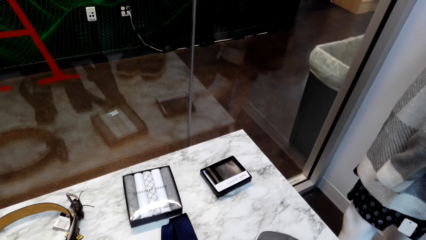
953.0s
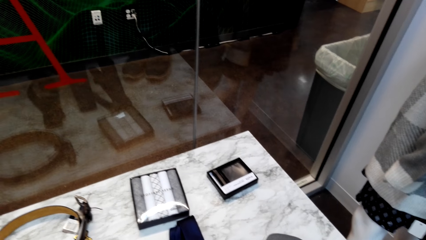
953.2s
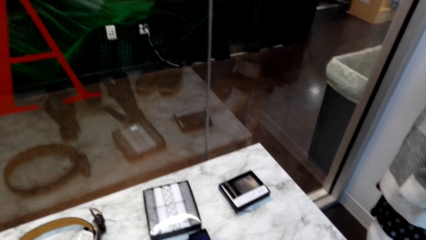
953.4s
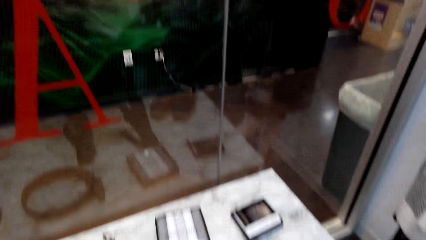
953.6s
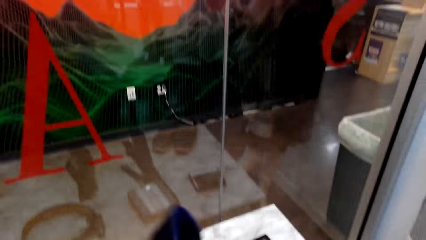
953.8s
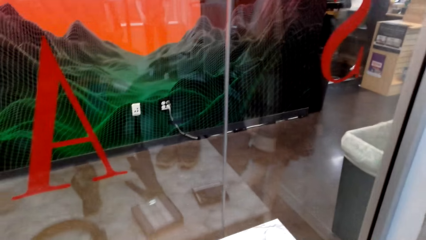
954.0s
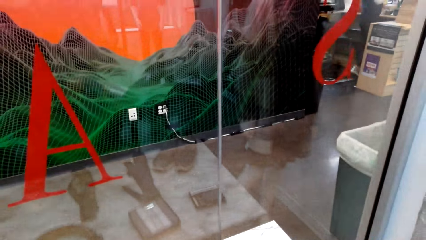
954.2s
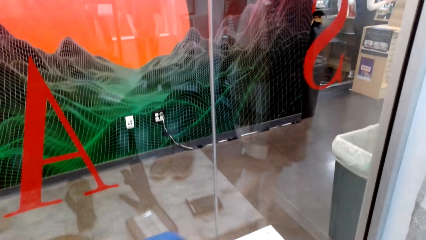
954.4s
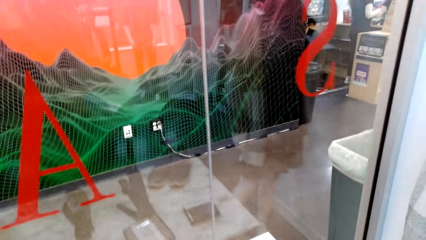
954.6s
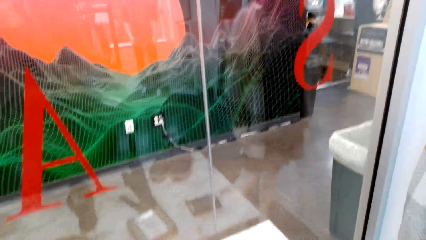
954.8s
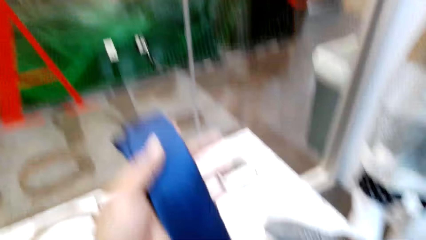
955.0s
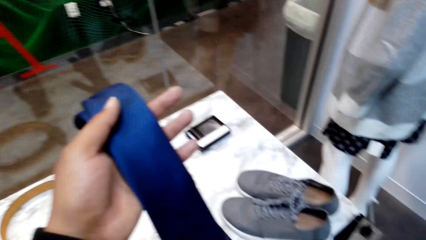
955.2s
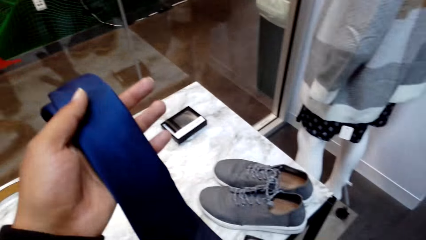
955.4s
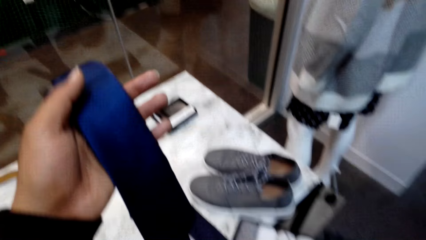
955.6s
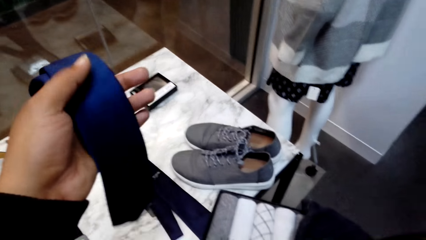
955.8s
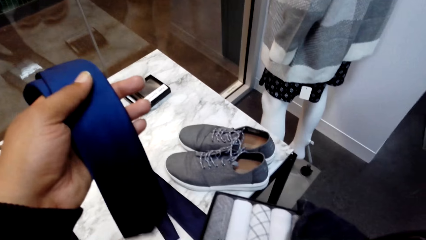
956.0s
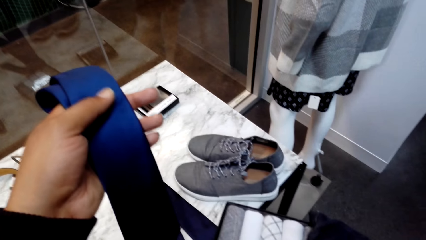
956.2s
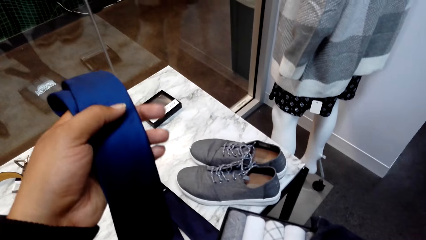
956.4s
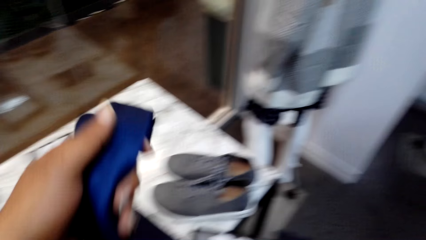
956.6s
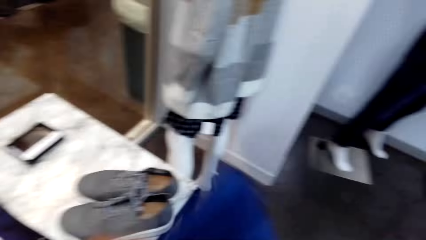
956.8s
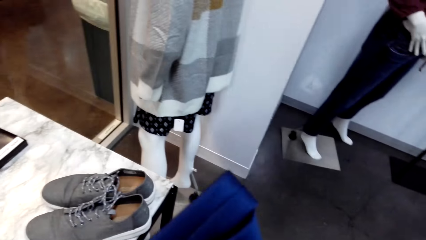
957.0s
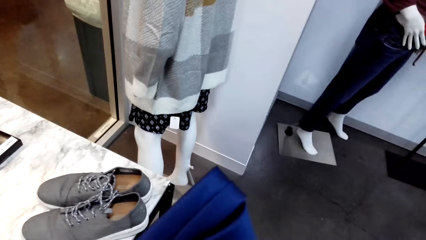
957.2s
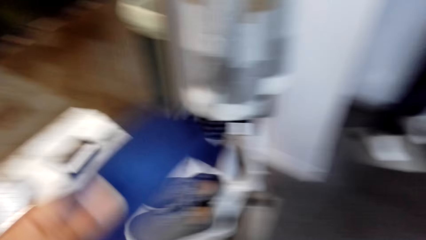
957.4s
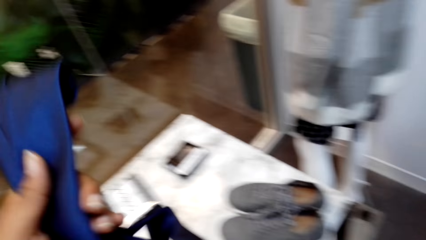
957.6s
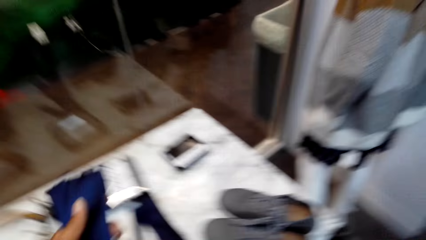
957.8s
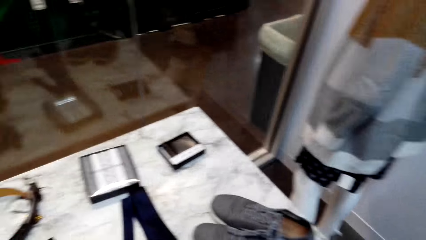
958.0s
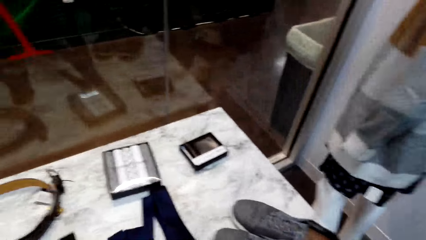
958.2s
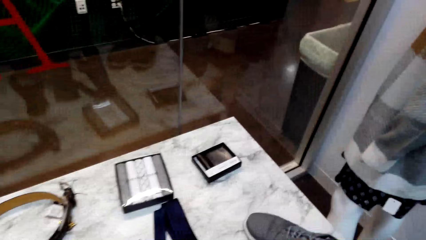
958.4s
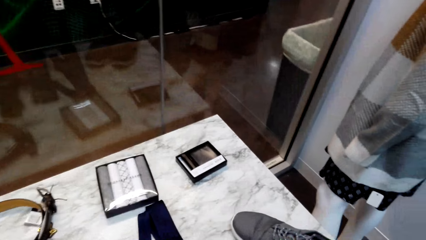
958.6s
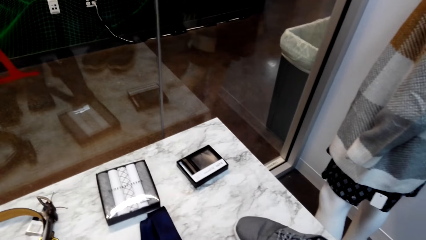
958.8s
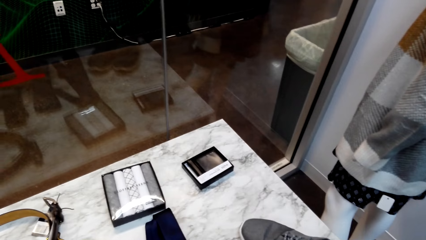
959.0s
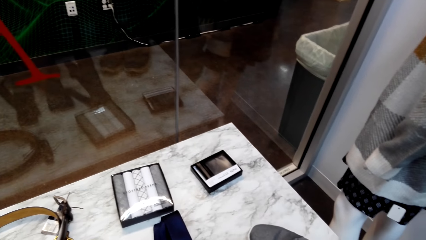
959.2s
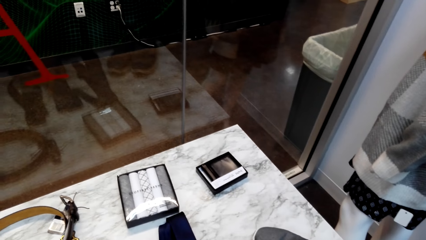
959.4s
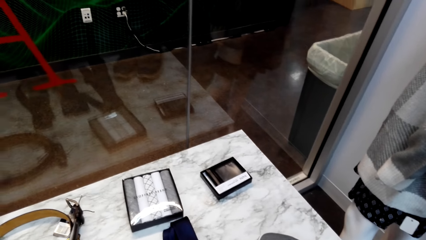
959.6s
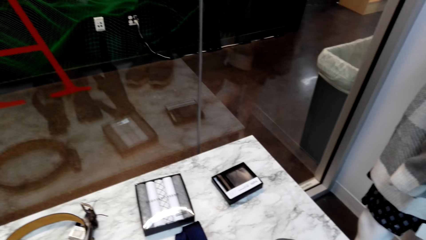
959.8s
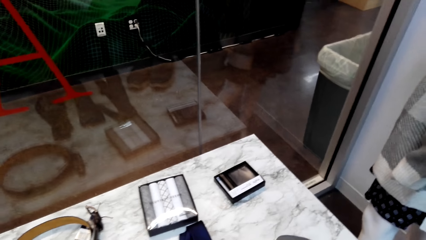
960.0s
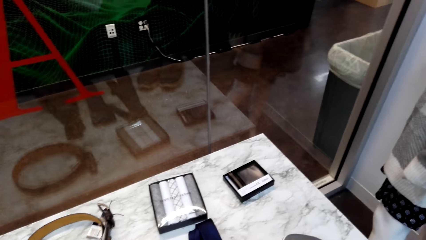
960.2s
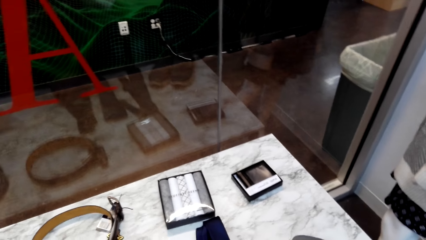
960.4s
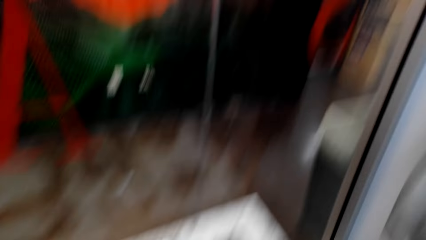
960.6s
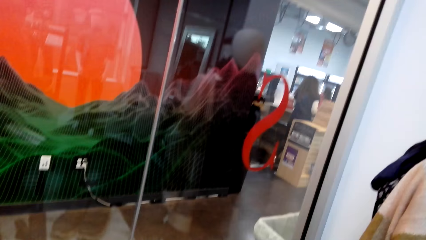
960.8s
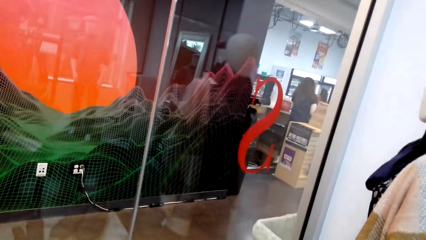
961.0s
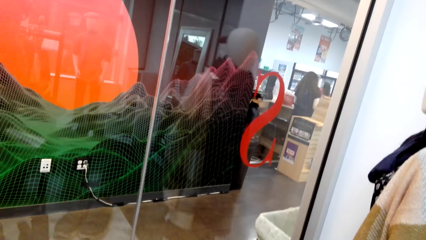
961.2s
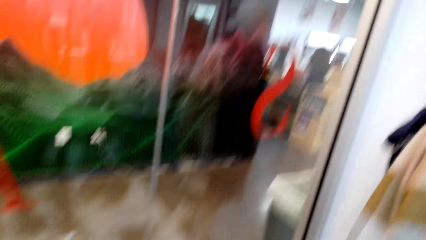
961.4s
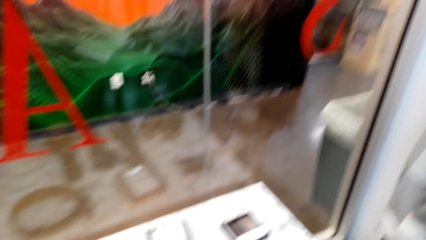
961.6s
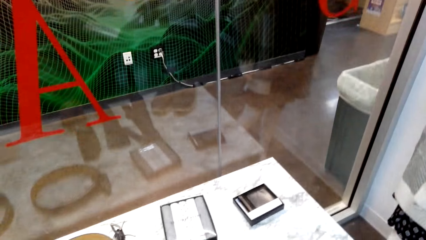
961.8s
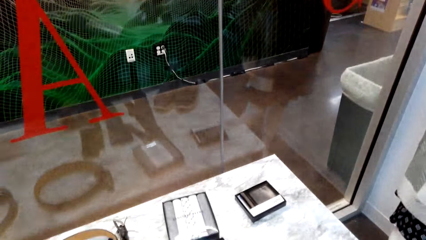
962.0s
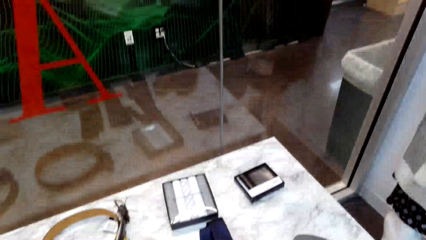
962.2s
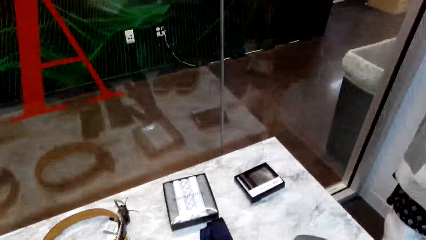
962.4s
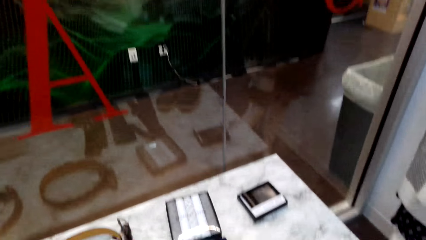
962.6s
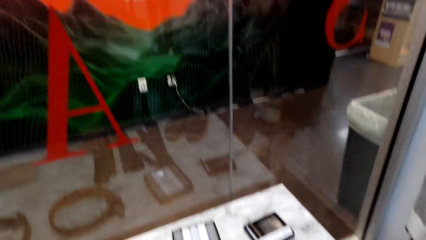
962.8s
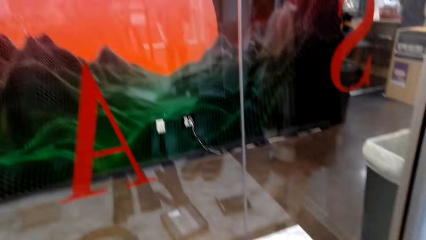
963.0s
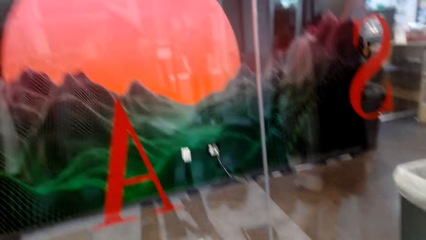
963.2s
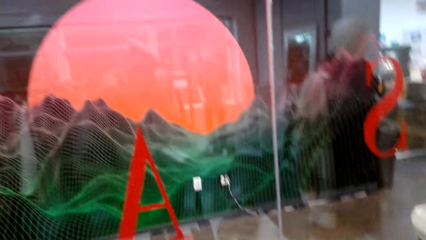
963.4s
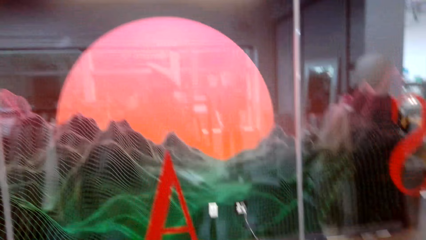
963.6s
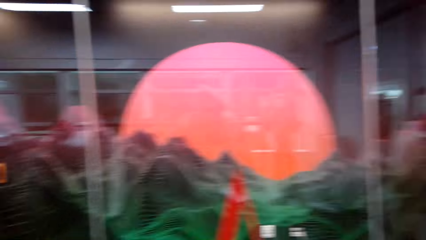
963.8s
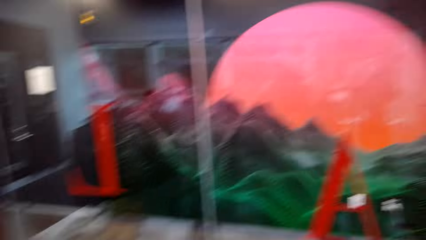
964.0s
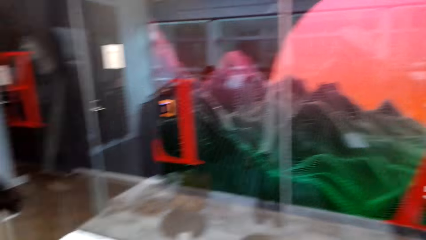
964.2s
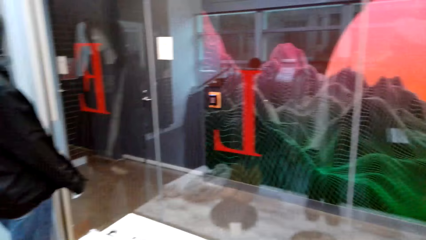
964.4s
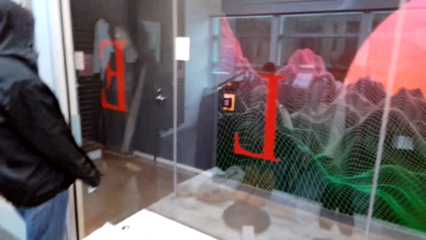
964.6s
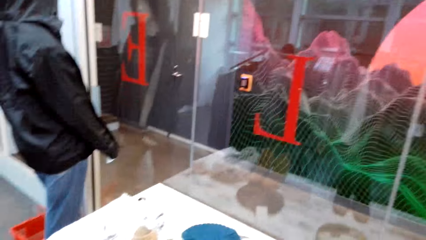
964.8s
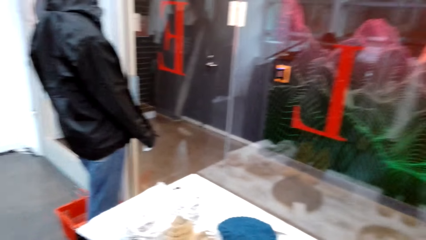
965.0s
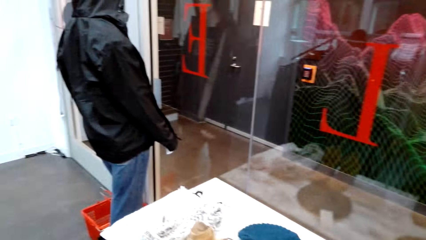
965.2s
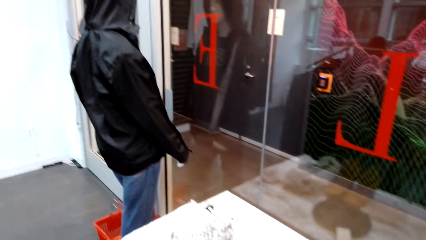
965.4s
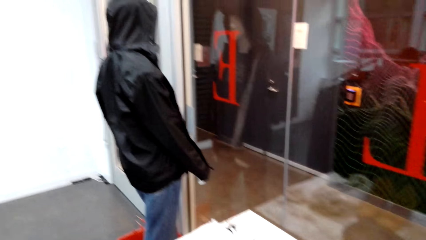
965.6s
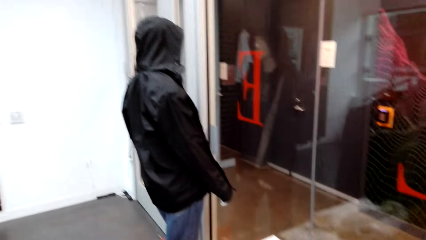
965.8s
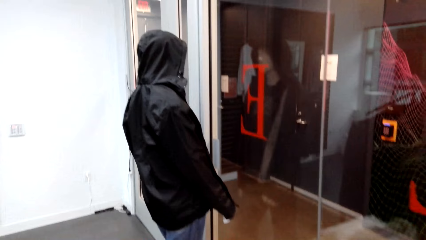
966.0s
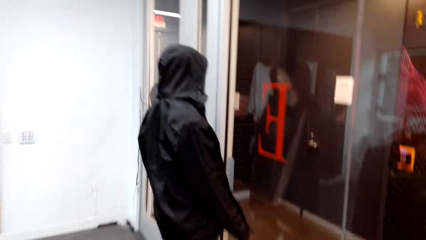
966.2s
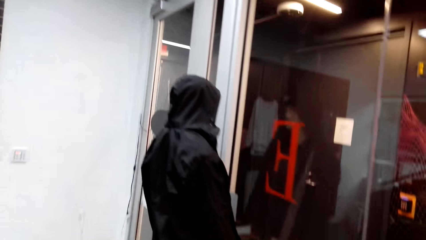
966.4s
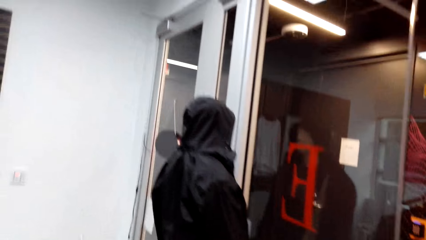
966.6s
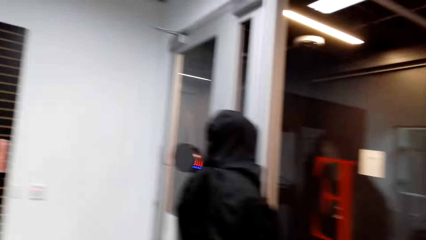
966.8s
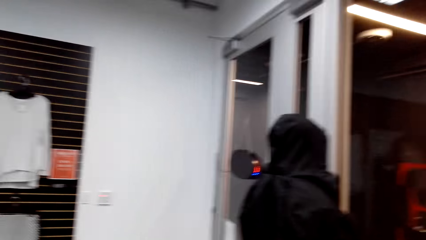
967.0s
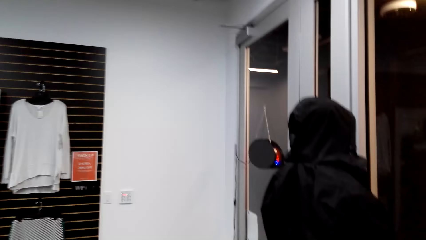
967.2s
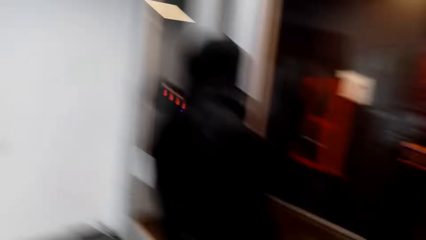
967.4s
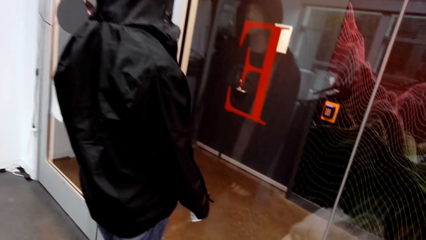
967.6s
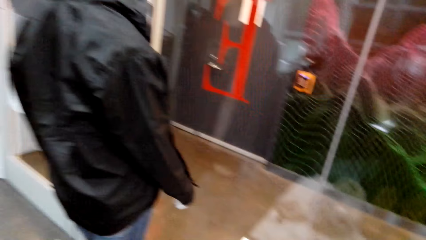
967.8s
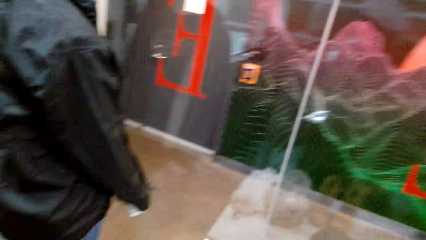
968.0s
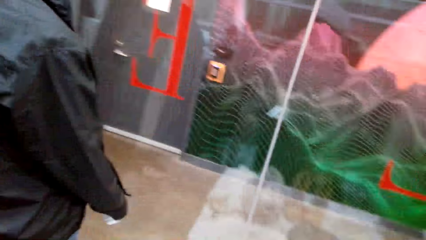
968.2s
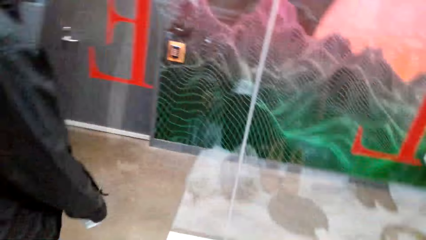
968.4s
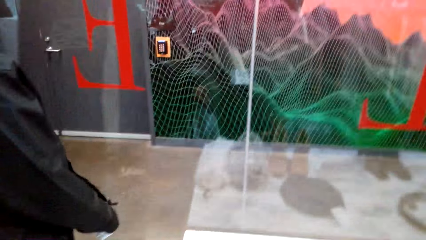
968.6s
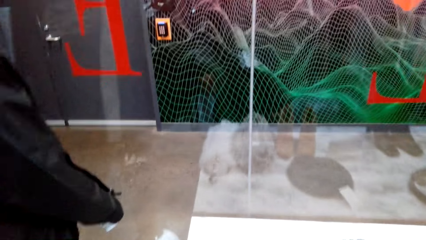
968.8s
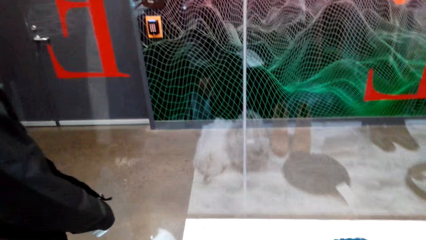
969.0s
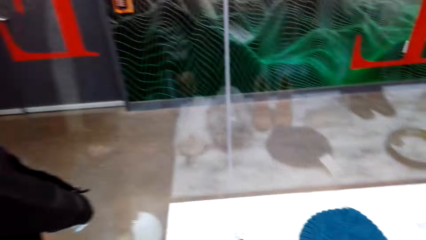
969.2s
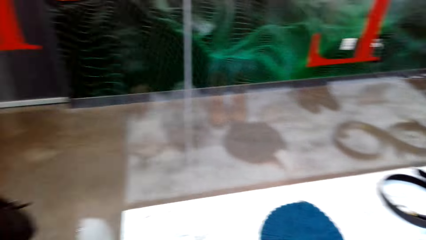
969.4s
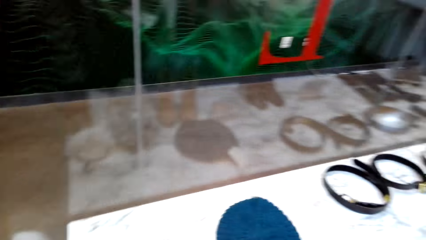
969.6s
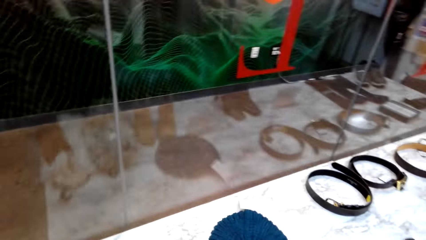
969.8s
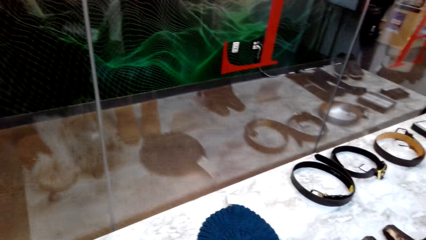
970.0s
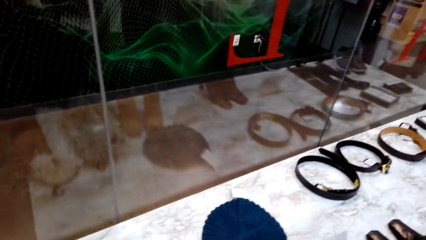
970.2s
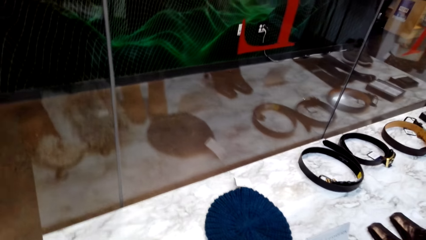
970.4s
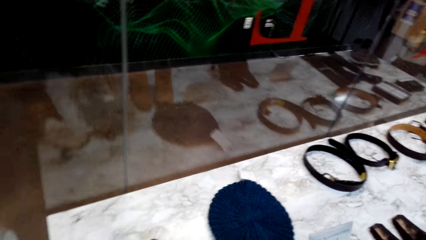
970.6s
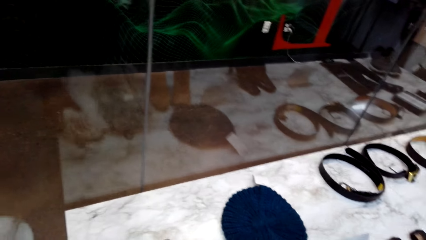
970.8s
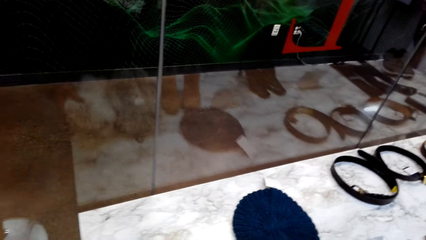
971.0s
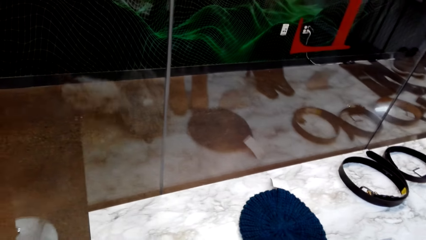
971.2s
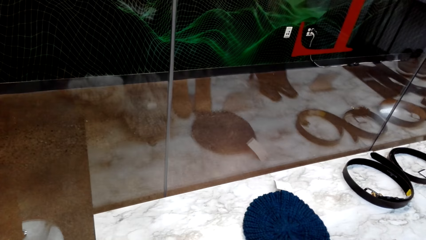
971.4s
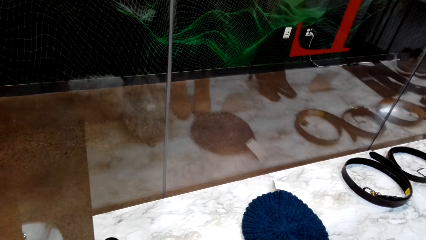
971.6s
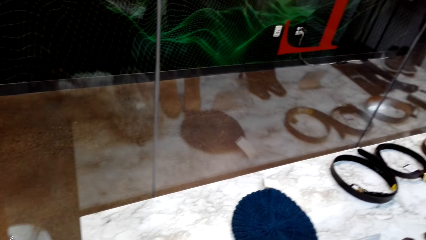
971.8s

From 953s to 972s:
The camera wearer holds a tie in his left hand. He moves around.
